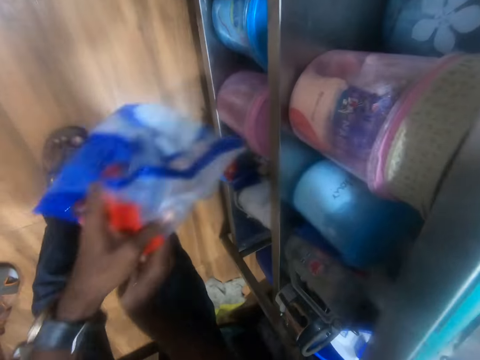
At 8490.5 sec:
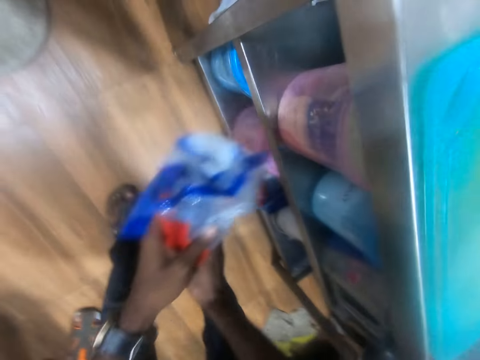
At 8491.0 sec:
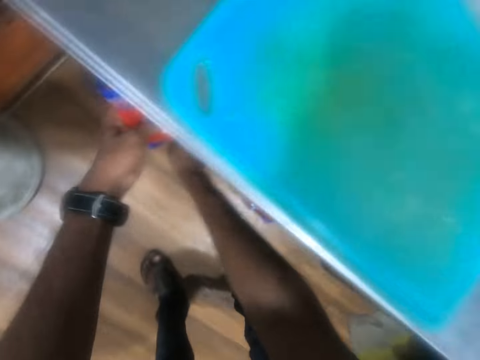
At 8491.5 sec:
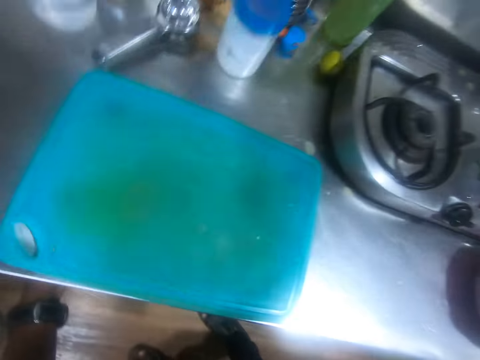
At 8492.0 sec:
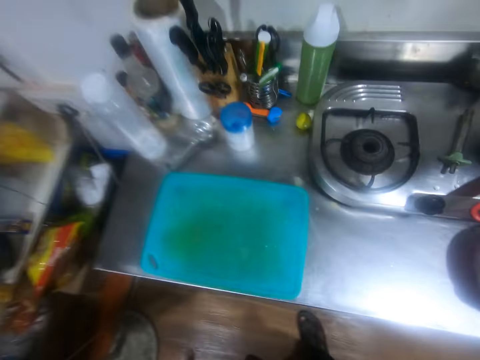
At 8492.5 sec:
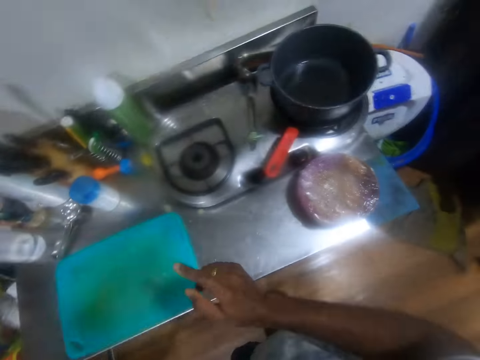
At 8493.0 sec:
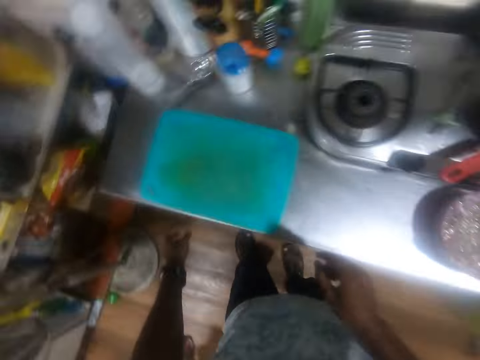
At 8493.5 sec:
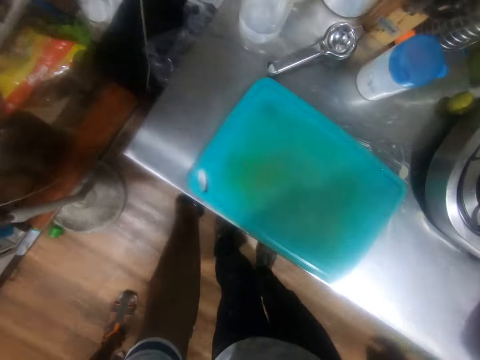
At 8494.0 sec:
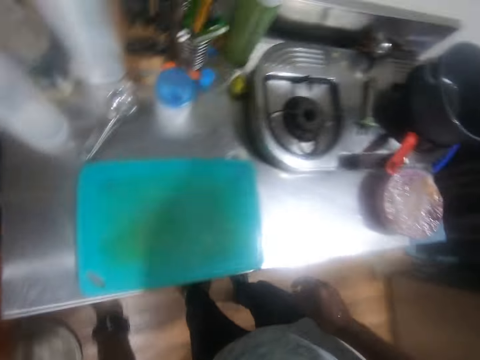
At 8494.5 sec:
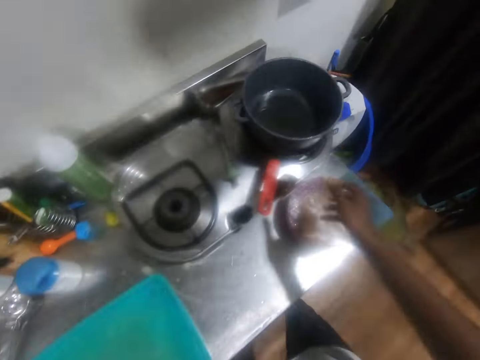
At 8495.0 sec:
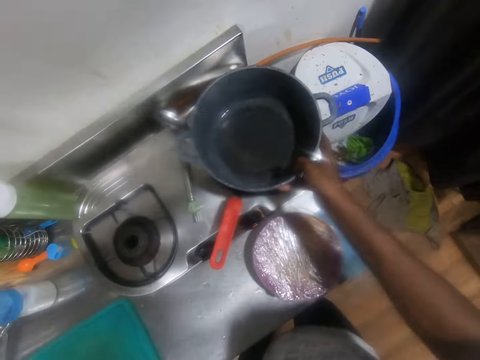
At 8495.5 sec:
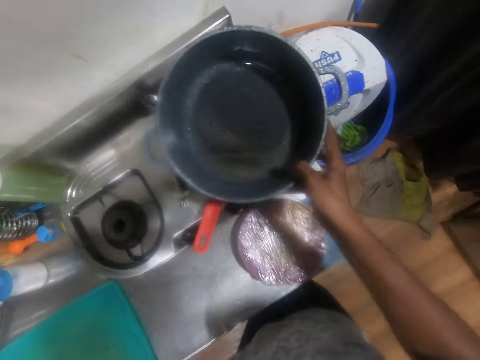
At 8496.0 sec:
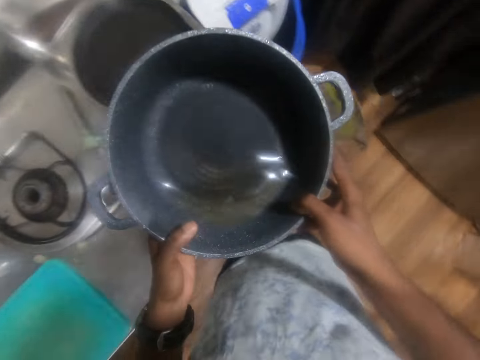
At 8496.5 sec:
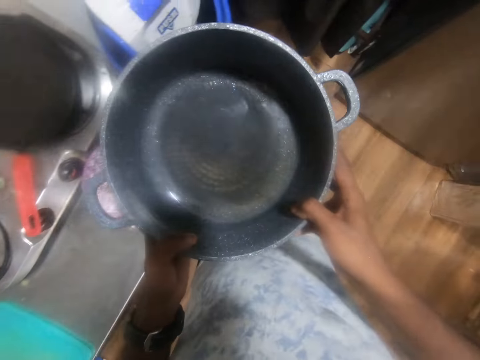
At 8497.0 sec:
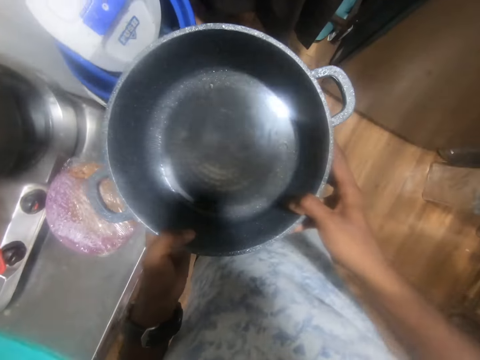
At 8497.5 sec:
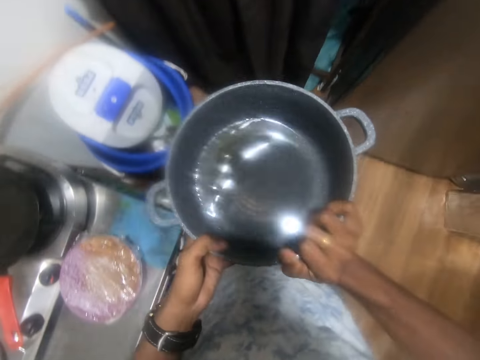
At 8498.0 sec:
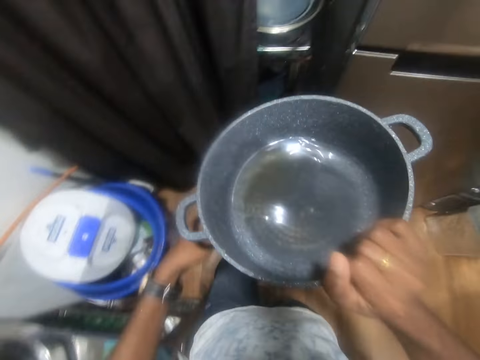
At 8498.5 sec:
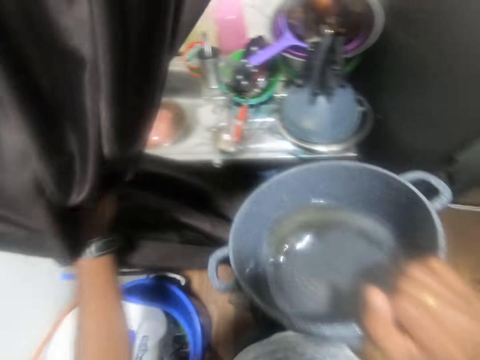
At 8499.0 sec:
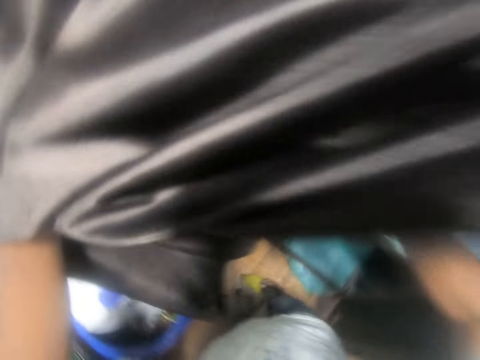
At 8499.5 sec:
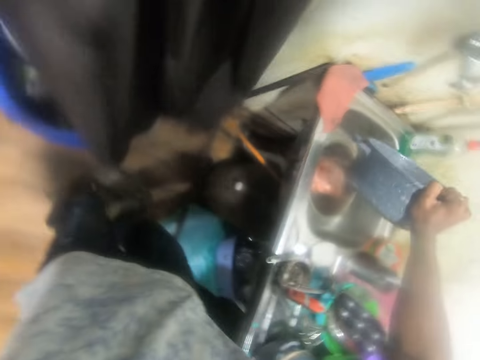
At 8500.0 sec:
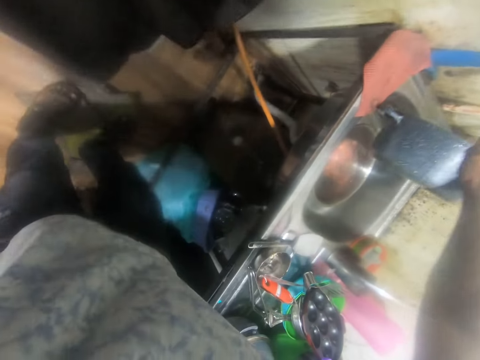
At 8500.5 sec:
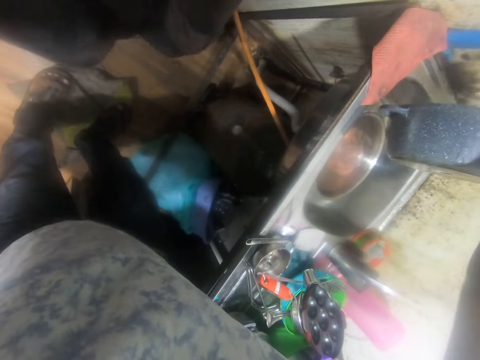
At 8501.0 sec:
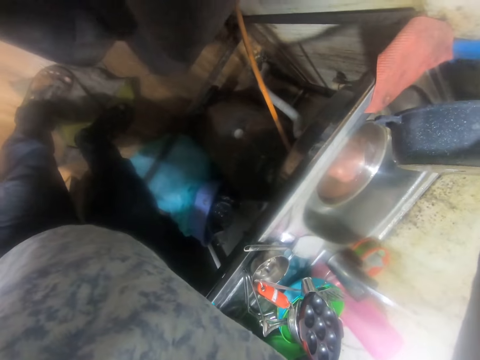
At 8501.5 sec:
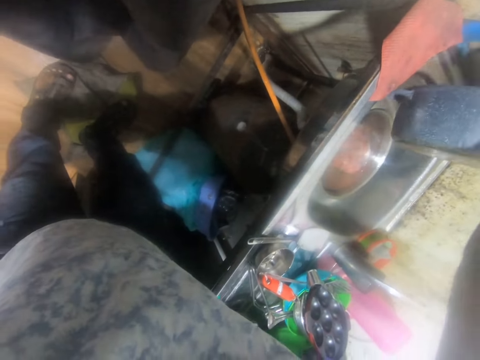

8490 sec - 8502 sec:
The camera wearer holds the pack of sugar with both hands. He puts the pack of sugar in the drawer with both hands. He holds the pack of sugar in the drawer with his left hand. He removes his left hand from the pack of sugar in the drawer. He adjusts the pack of sugar in the drawer with his left hand. He picks up a pot from a gas burner with his right hand. He holds the pot with both hands. He adjusts his right hand on the pot. He holds the pot with his right hand. He moves the curtain with his left hand. He pours the water in the pot into the basin of the kitchen sink with his right hand.

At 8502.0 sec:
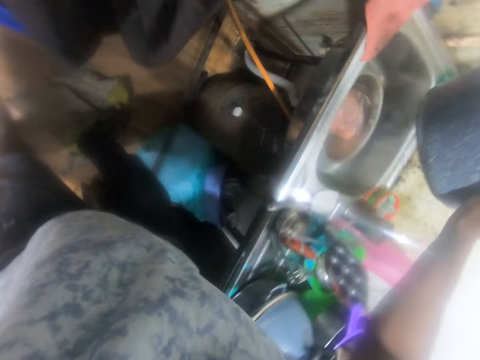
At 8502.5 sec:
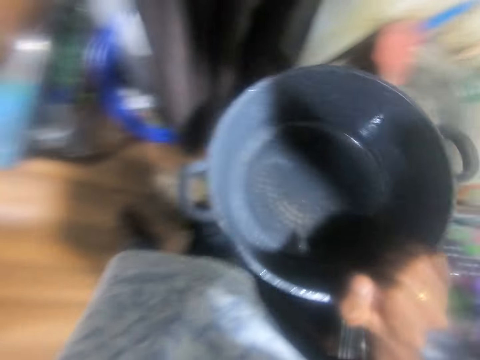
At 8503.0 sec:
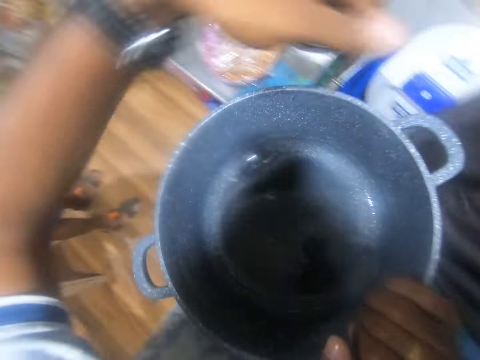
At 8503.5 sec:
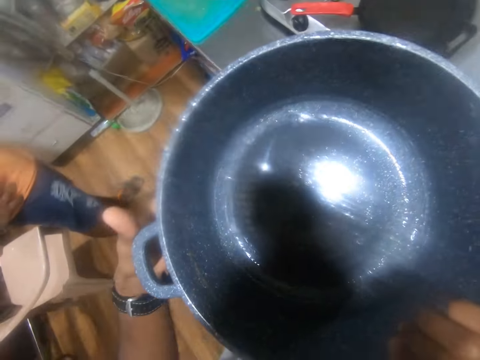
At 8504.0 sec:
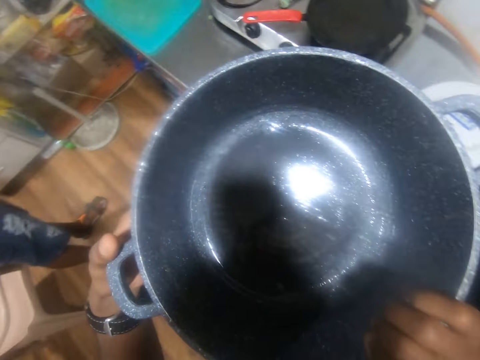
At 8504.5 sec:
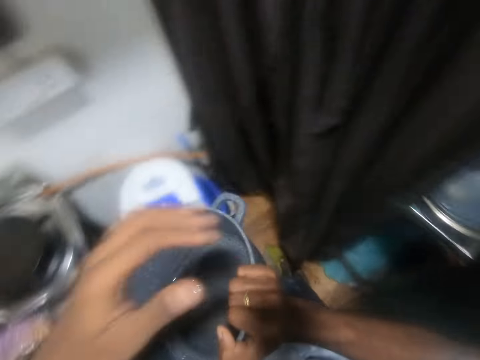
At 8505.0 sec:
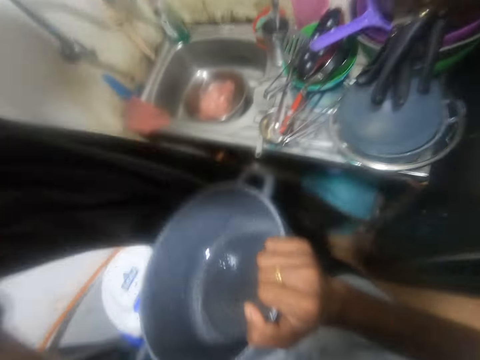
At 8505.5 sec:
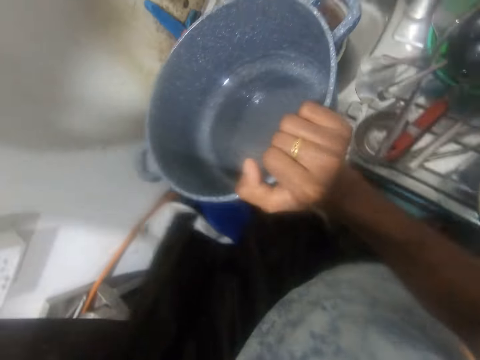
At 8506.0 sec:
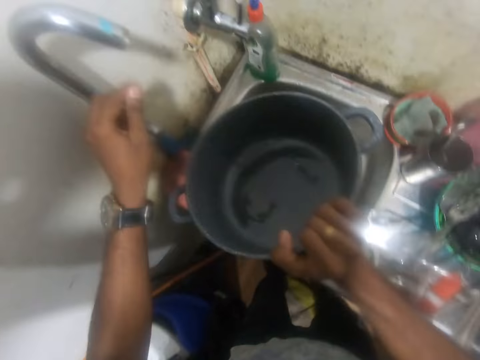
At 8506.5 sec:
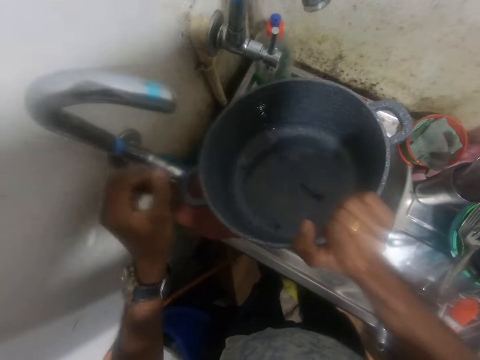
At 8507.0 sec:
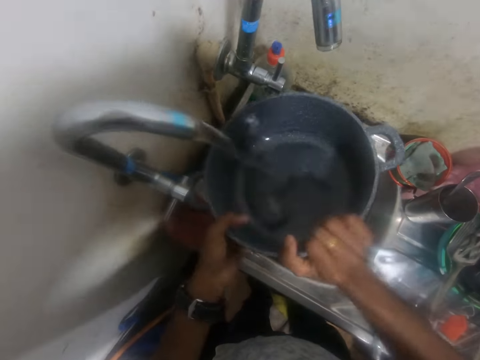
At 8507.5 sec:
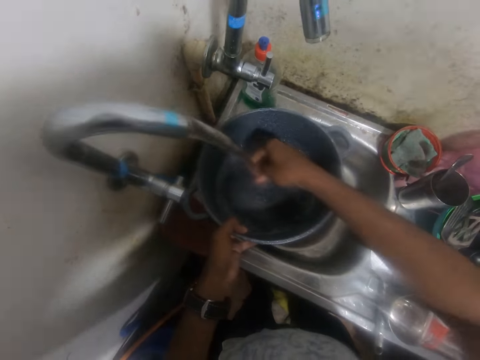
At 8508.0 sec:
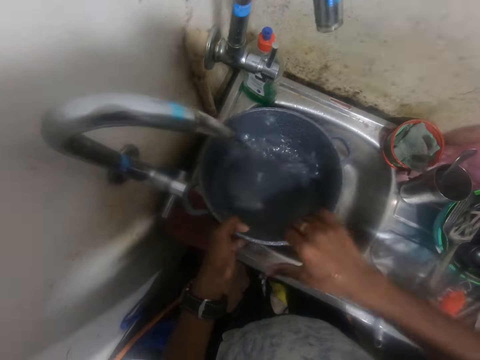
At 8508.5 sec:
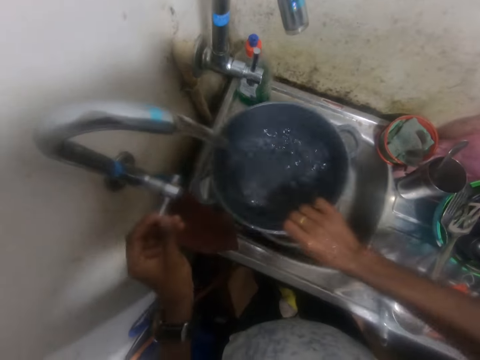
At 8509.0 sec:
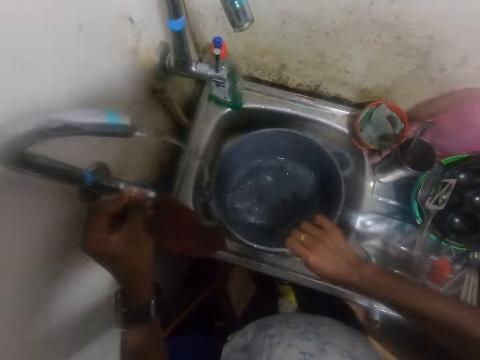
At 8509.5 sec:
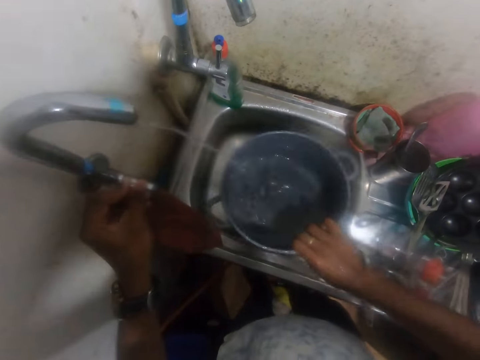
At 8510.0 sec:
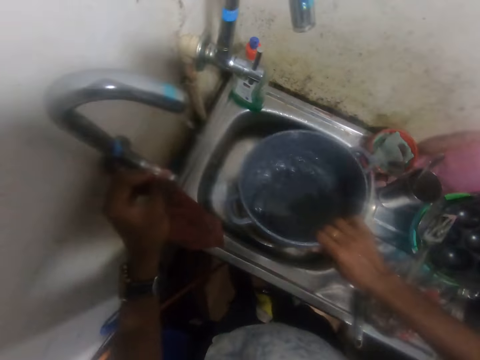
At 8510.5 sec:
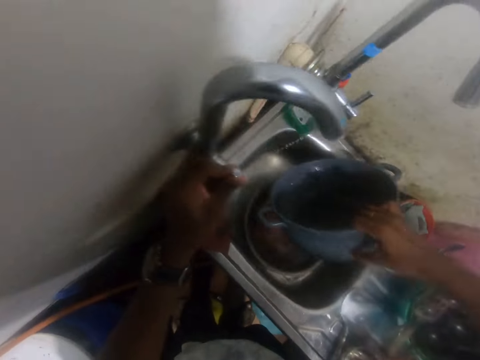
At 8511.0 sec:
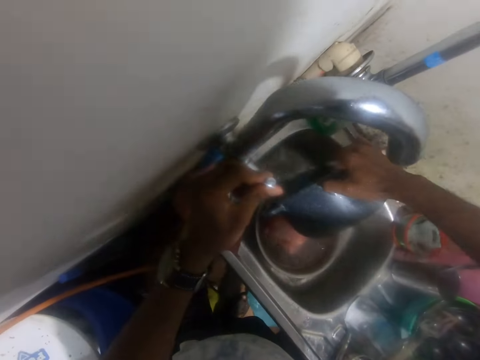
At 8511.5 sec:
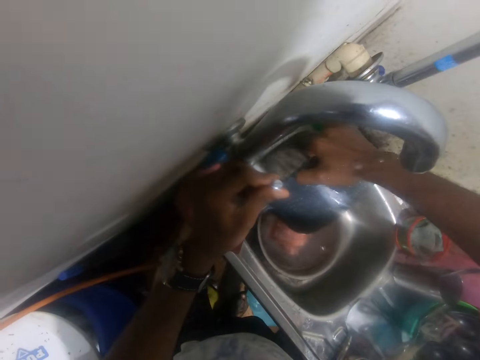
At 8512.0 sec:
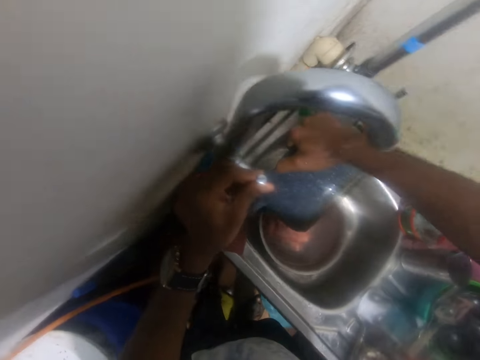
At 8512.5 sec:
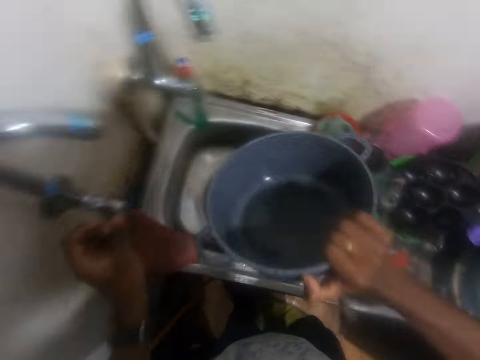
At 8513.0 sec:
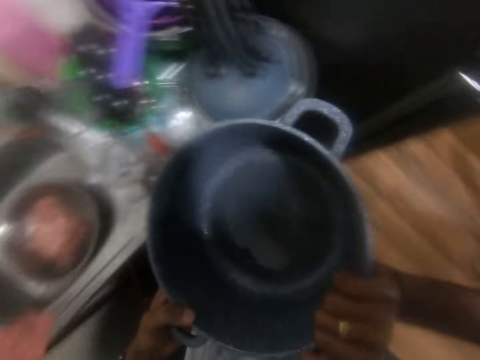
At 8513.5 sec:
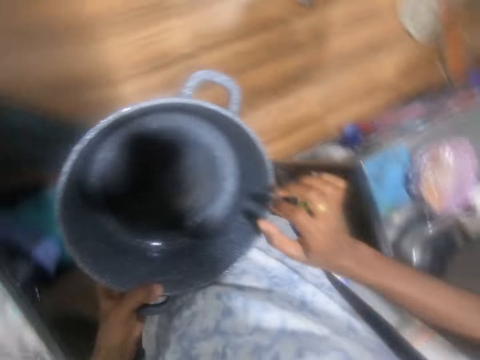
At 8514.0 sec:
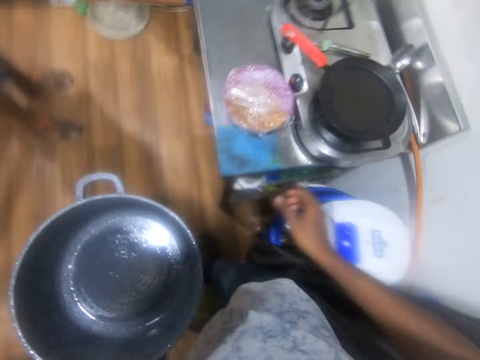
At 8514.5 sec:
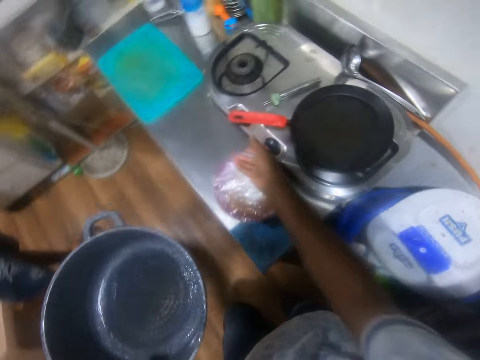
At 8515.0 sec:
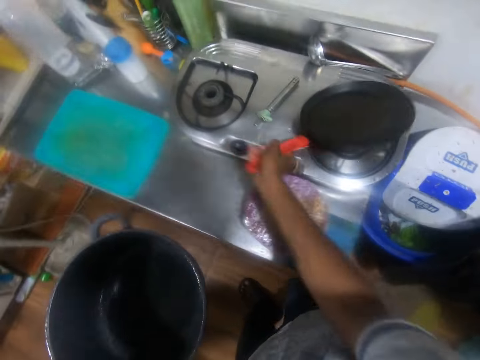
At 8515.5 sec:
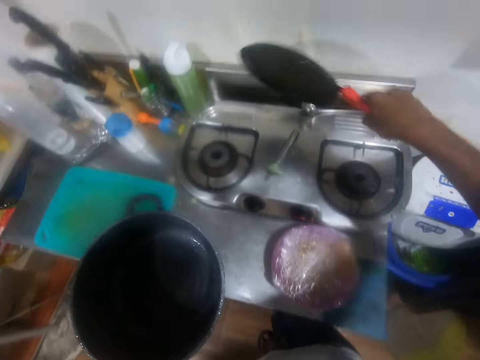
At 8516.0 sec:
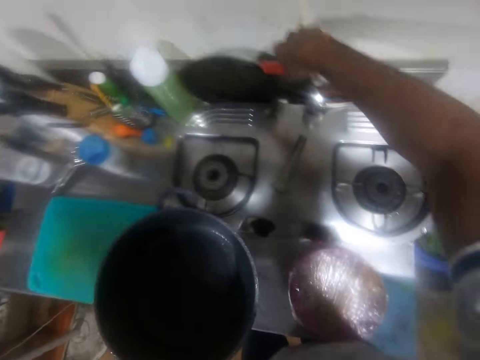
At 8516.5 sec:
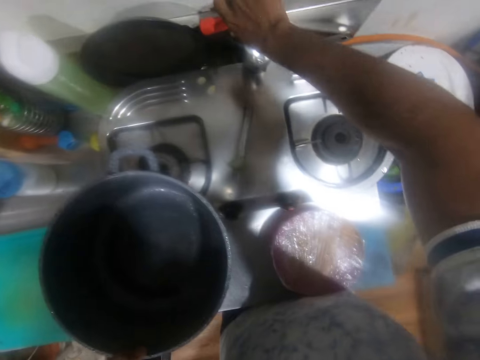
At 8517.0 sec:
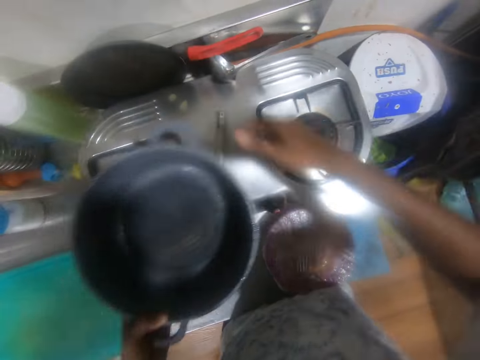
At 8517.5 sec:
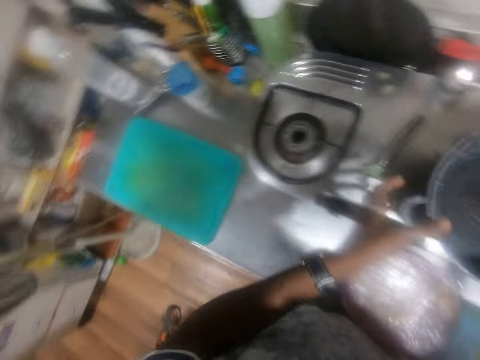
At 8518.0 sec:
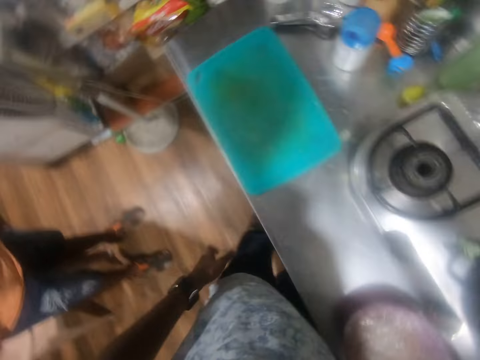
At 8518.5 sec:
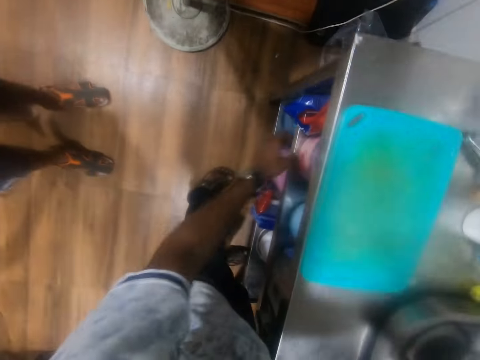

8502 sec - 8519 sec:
The camera wearer removes his left hand from the curtain. He holds the pot with both hands. He holds the pot with his right hand. He moves the curtain with his left hand. He removes his left hand from the curtain. He holds the tap with his left hand. He opens the tap with his left hand. He passes the pot from his right hand to his left hand. He rinses the cooking pot. He rinses his right hand with water from the tap. He passes the pot from his left hand to his right hand. He shakes the water in the pot with his right hand. He closes the tap with his left hand. He pours the water in the pot into the basin of the kitchen sink with his right hand. He holds the pot with both hands. He holds the pot with his left hand. He picks up a frying pan from the gas burner with his right hand. He places the frying pan behind the gas cooker with his right hand. He passes the pot from his left hand to his right hand. He places the pot on the burner of the gas cooker with his right hand.
